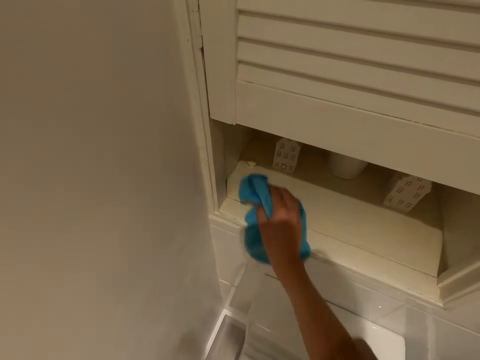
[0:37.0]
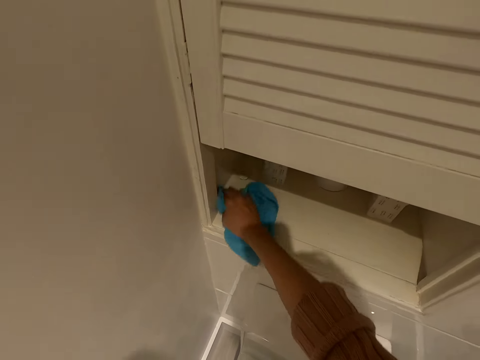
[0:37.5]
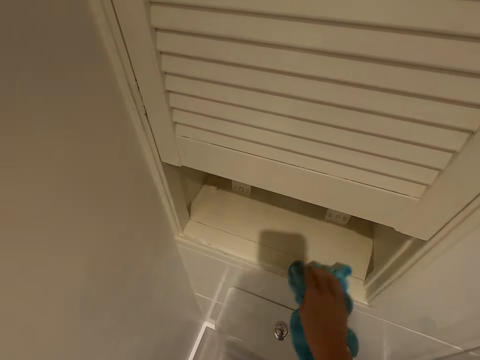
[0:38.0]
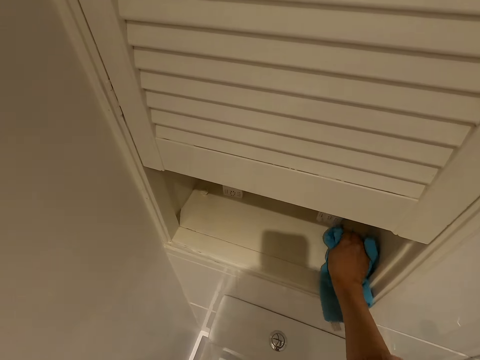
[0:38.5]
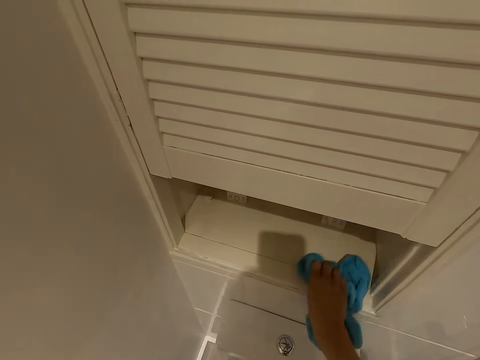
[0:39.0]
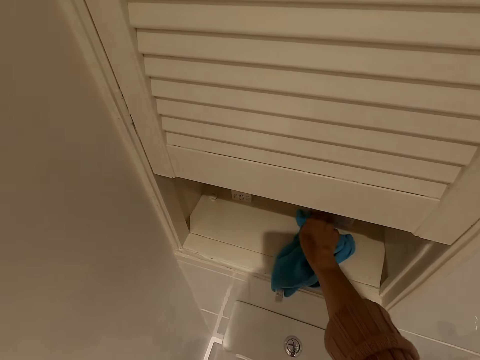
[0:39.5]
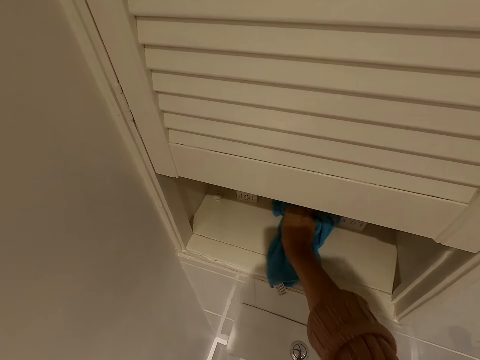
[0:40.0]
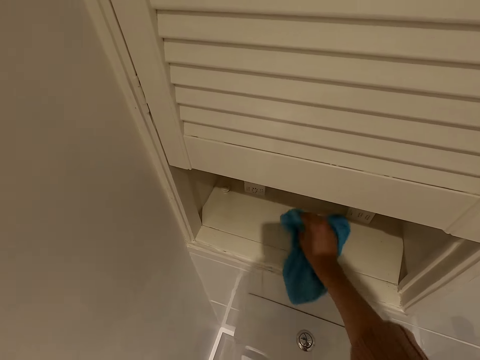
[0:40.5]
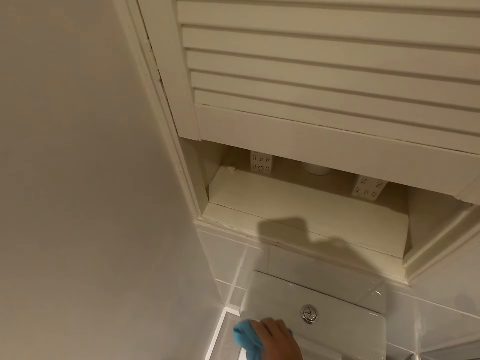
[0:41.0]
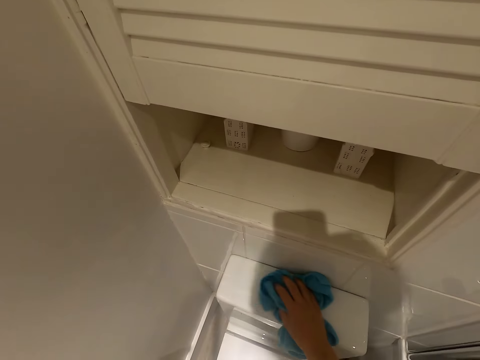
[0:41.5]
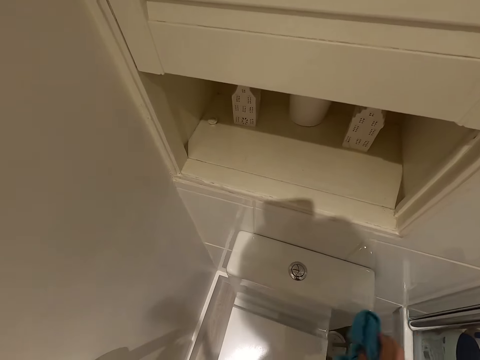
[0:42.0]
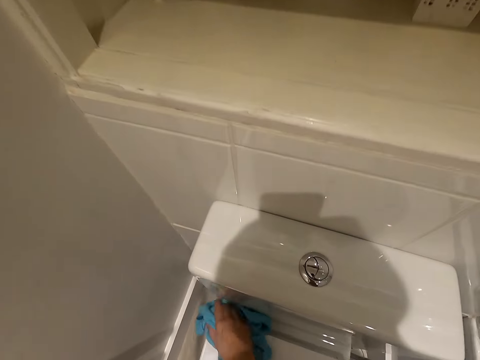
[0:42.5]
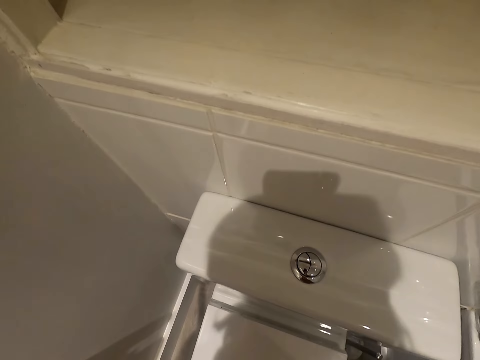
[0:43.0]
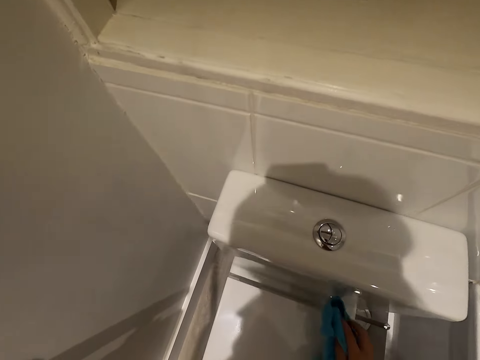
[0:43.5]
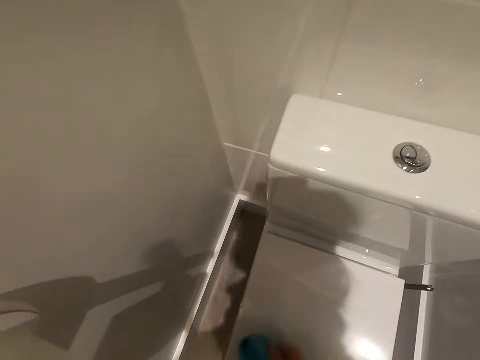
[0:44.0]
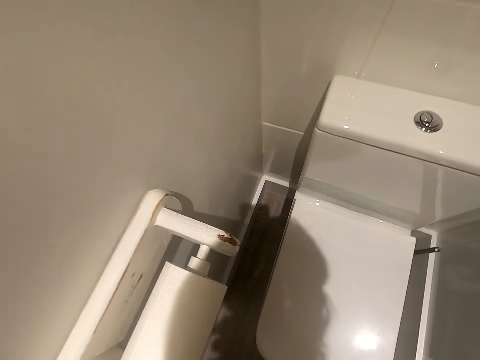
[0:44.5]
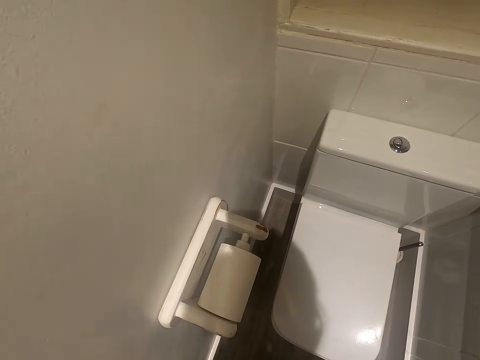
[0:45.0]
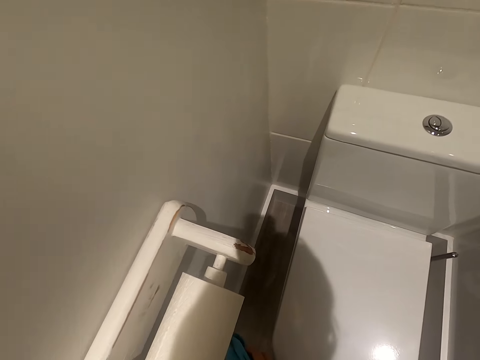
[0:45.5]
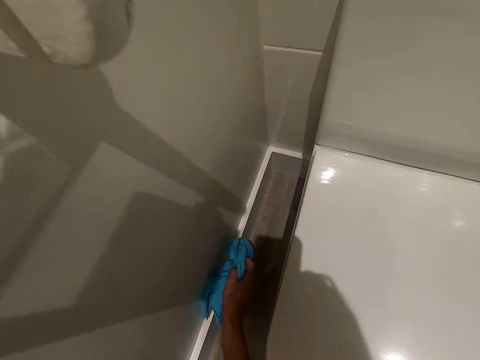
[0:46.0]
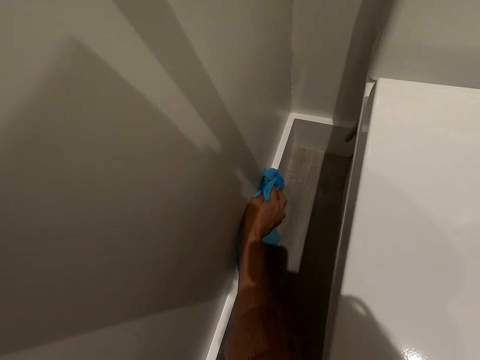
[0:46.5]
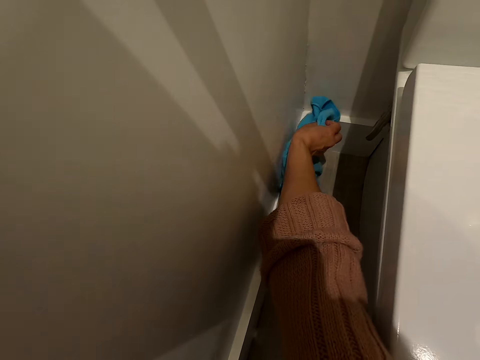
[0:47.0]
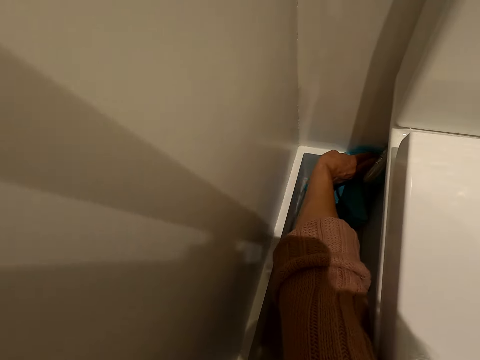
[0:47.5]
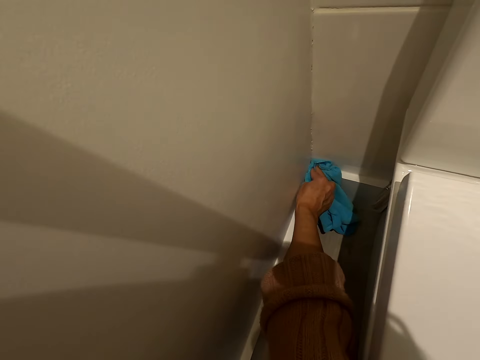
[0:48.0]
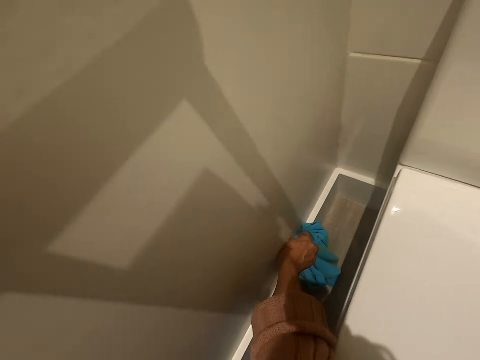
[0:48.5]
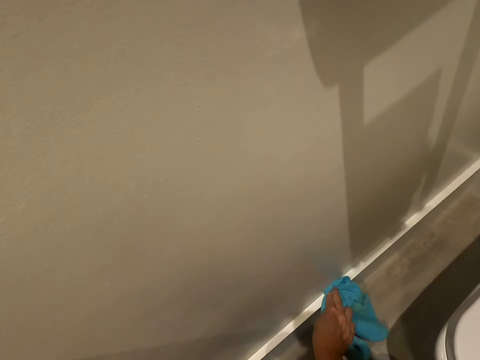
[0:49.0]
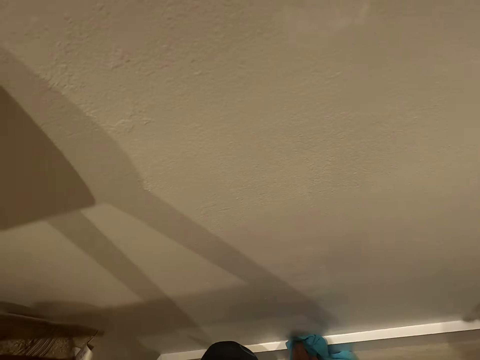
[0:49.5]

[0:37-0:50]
The camera wearer cleans the top surface of the toilet flush. They wipe the toilet lid. They wipe the surface beneath around the room.

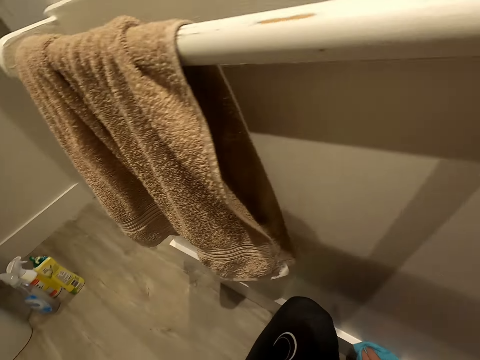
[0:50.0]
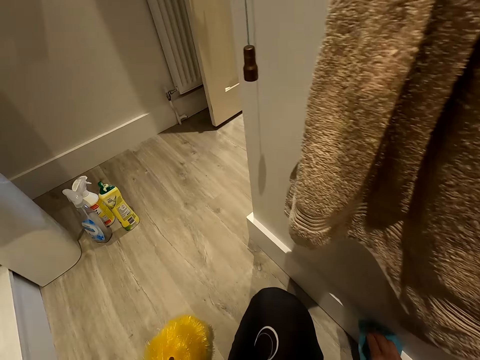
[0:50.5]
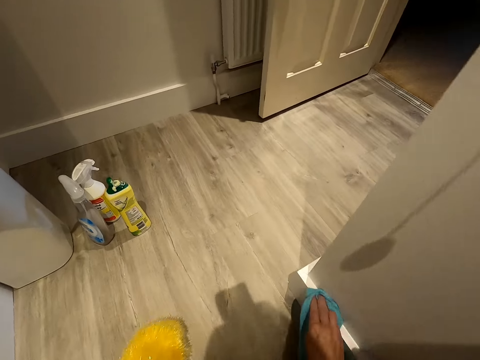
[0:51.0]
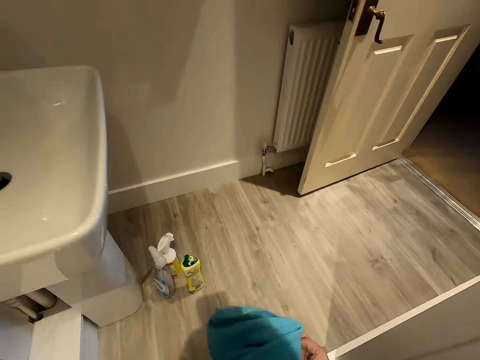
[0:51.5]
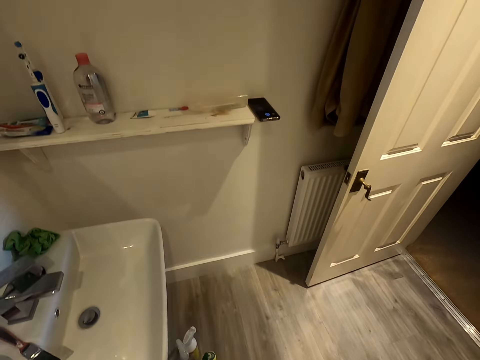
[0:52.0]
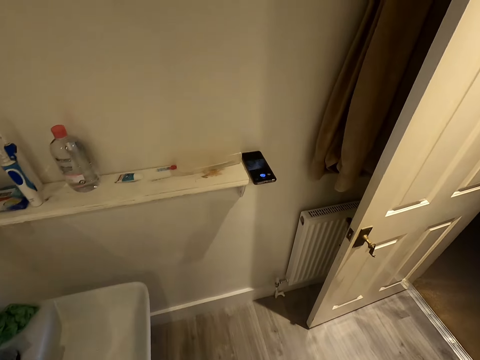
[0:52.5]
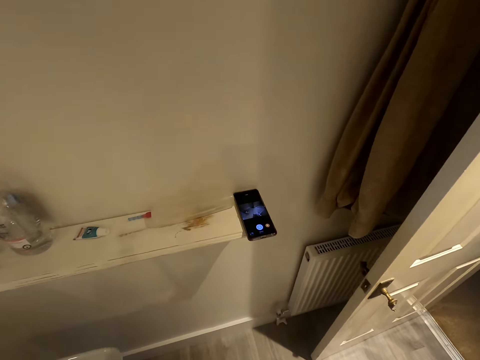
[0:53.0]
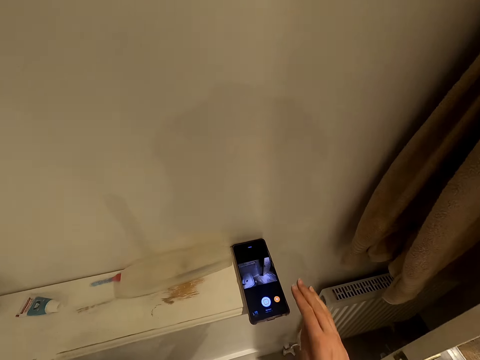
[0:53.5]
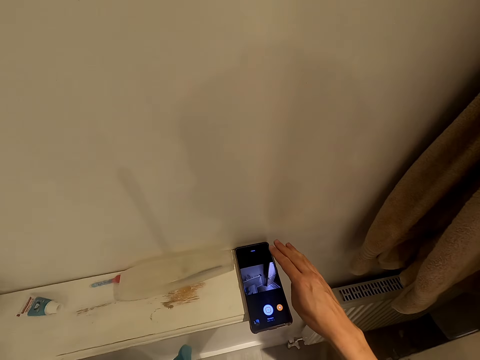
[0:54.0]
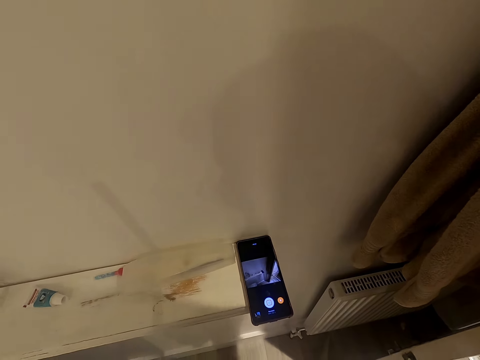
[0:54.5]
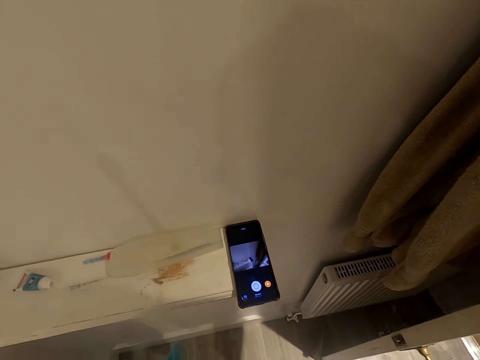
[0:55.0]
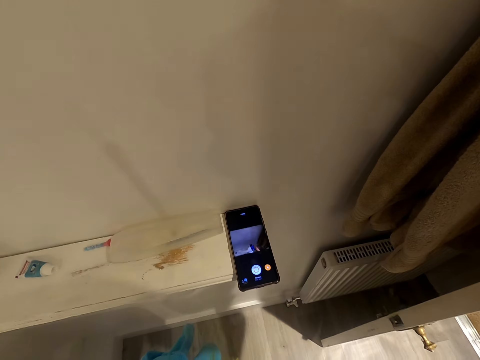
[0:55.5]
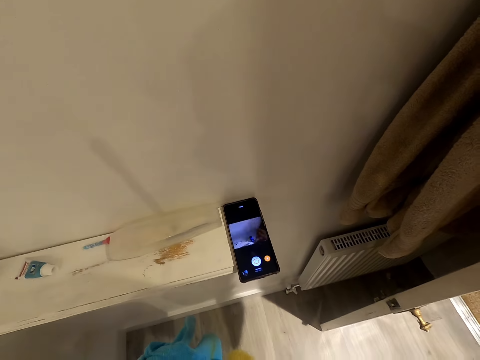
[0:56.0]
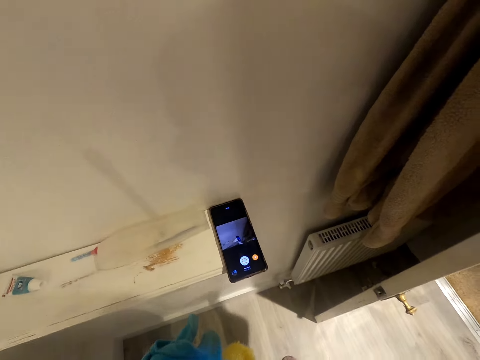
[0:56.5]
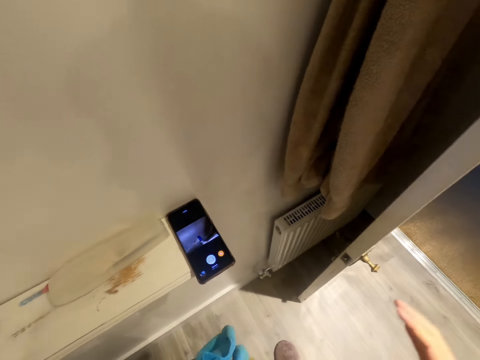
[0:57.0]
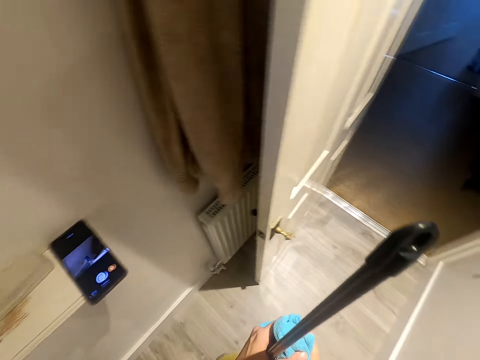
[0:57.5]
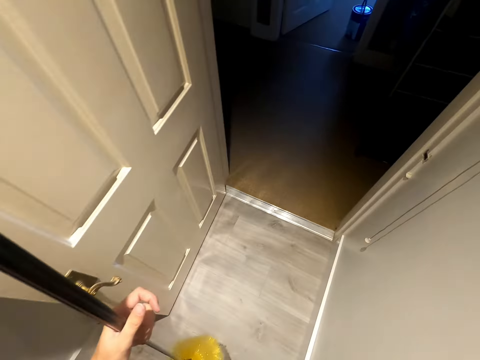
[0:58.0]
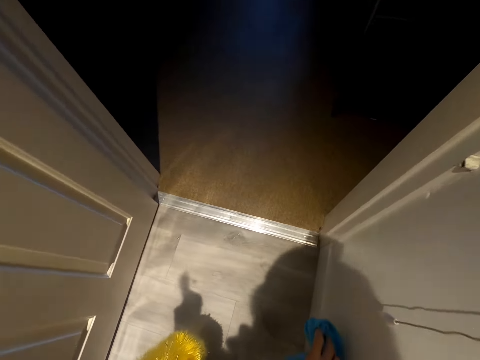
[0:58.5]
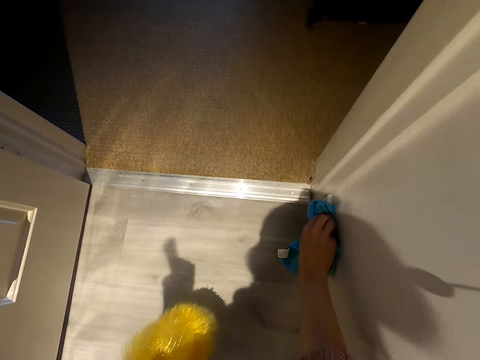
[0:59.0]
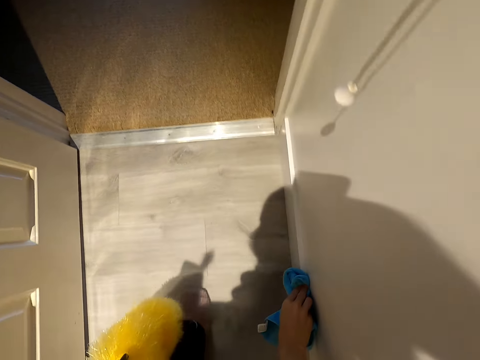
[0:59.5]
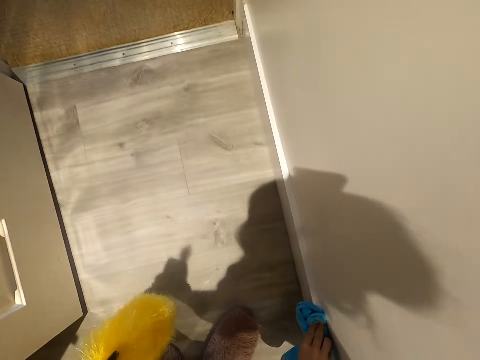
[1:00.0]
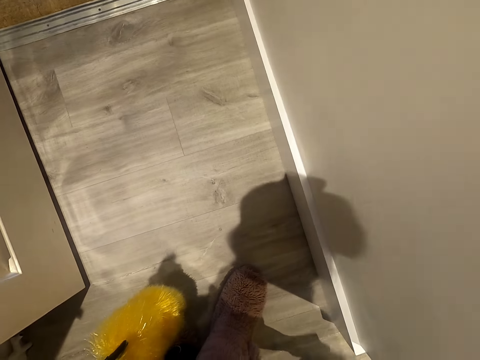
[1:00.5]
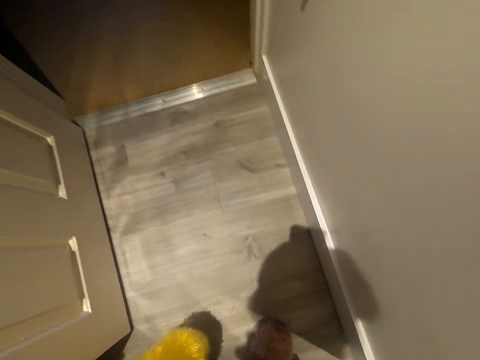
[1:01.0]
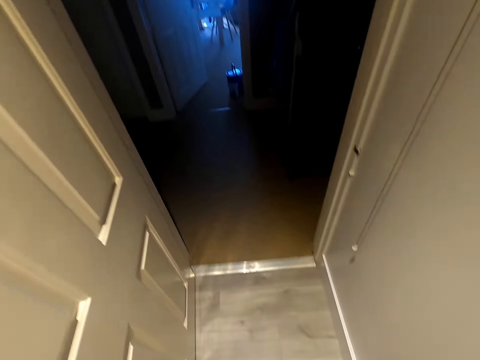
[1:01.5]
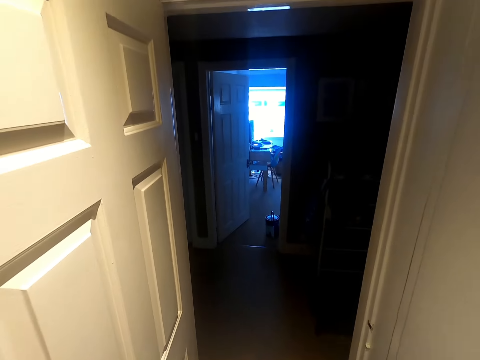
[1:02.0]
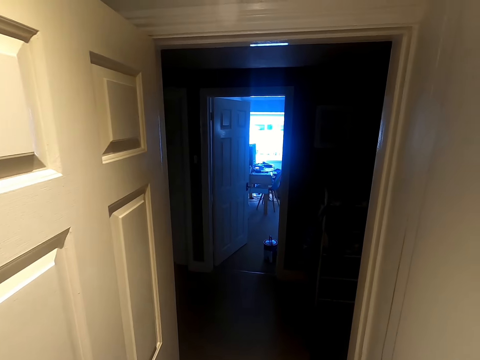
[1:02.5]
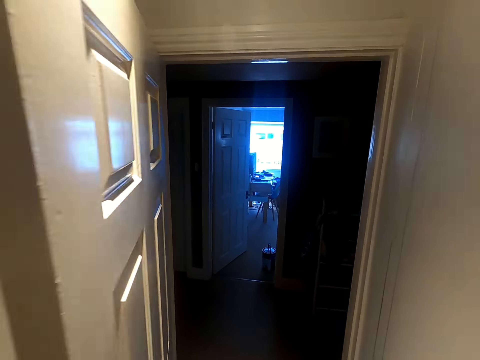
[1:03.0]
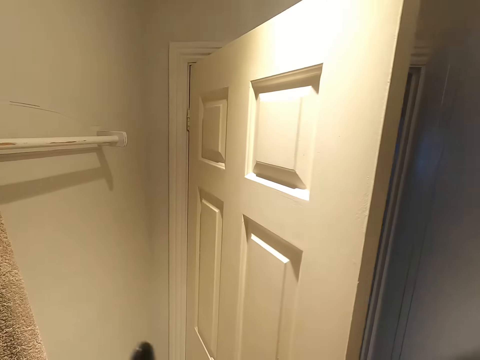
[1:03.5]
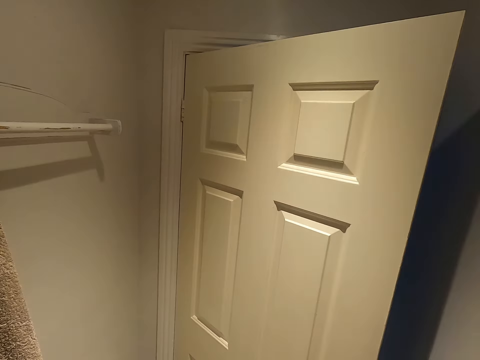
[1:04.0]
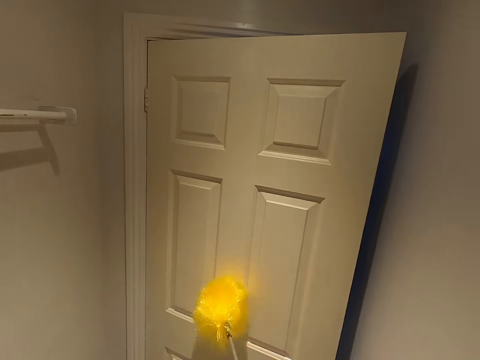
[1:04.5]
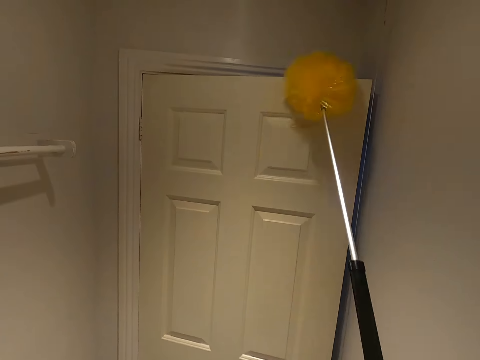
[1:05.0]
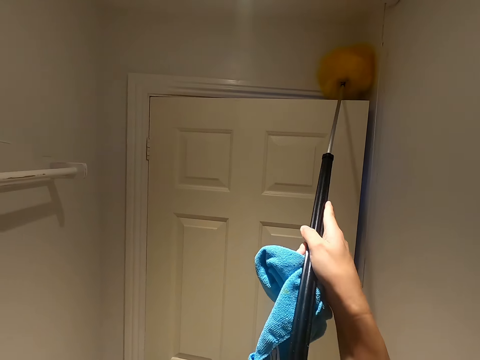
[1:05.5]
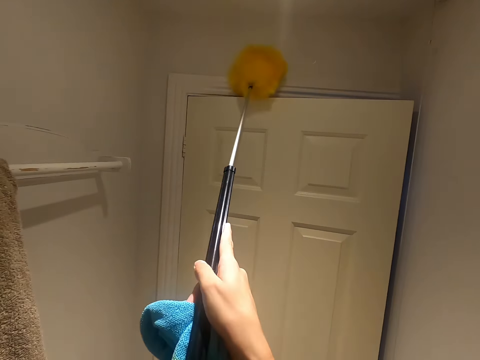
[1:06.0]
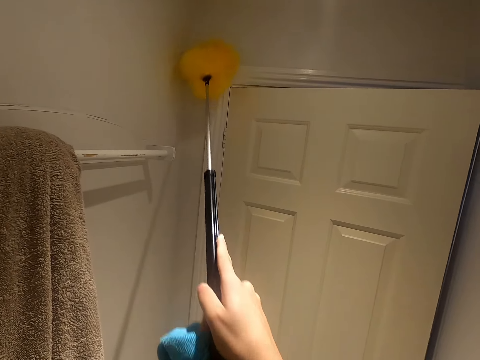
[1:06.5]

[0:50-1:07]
The camera wearer walks towards the wall. They stretch their right hand over the phone. They raise their right hand towards the camera. They walk around the room. They wipe the surface beneath. They close the door. They dust the top of the door with the feather duster. They clean the door frame.
